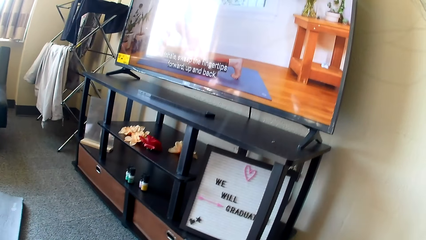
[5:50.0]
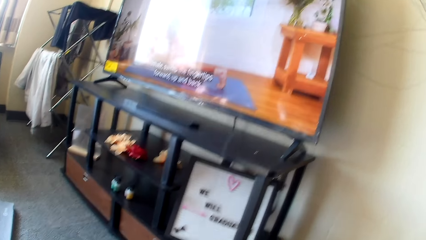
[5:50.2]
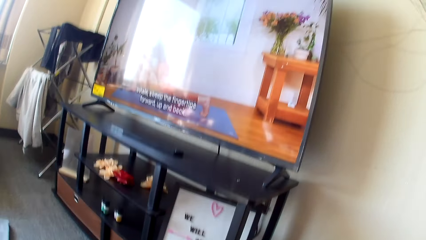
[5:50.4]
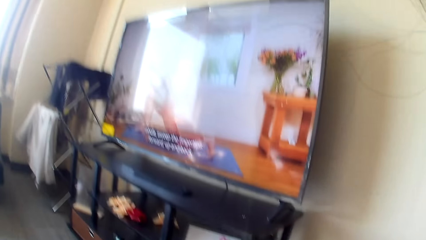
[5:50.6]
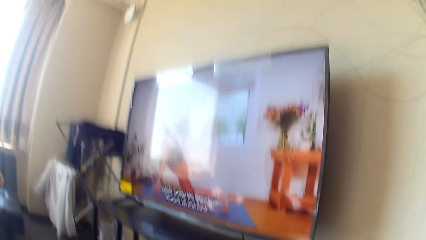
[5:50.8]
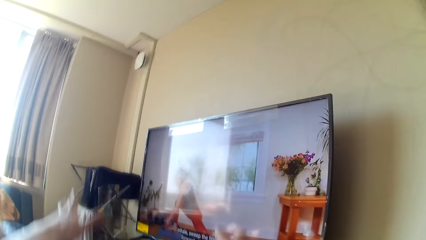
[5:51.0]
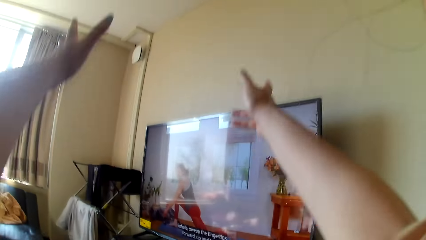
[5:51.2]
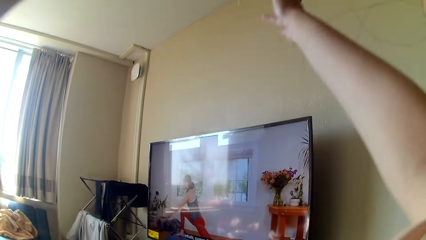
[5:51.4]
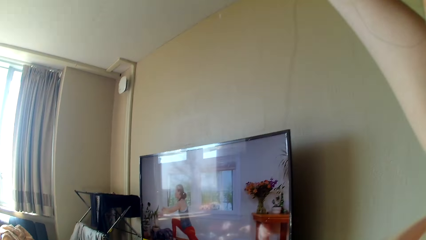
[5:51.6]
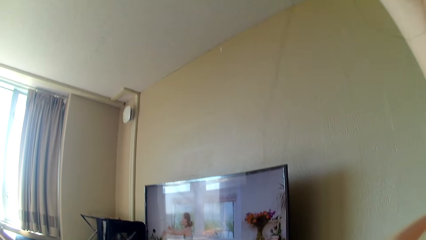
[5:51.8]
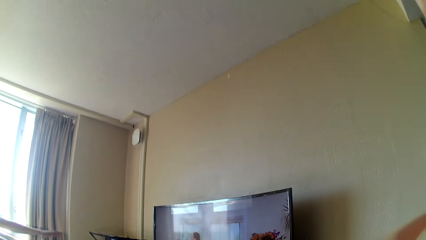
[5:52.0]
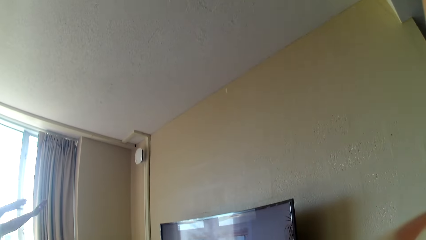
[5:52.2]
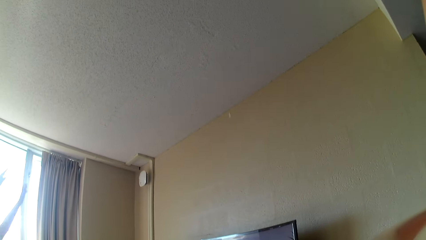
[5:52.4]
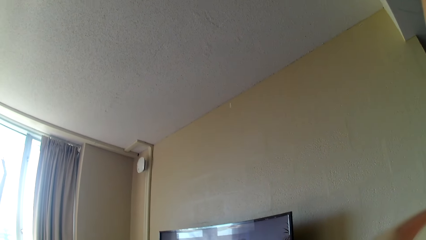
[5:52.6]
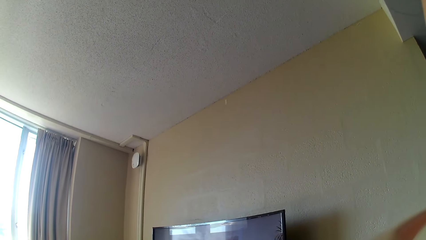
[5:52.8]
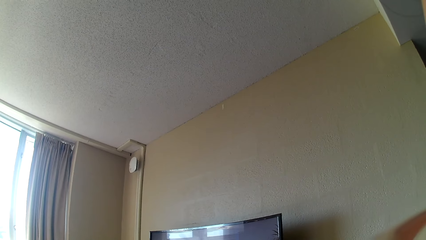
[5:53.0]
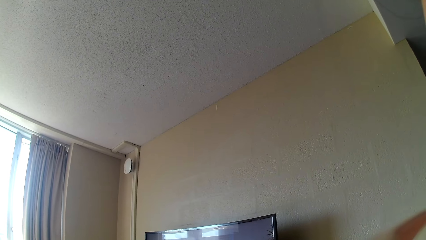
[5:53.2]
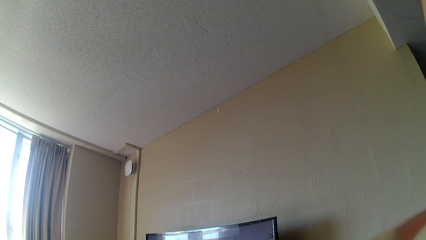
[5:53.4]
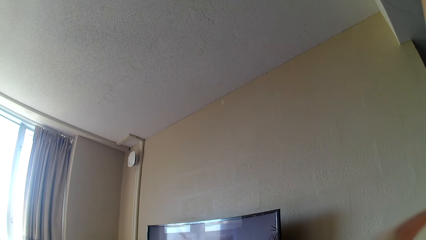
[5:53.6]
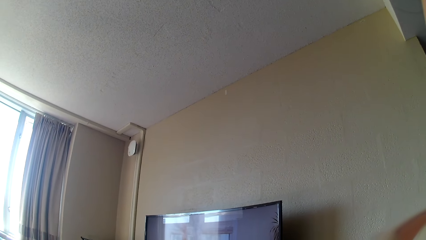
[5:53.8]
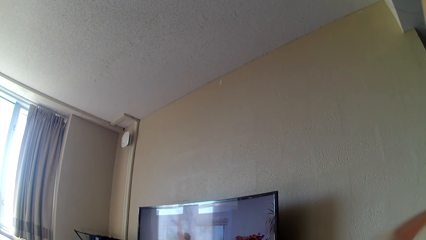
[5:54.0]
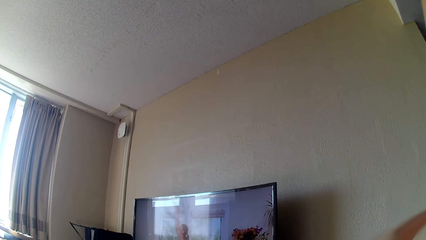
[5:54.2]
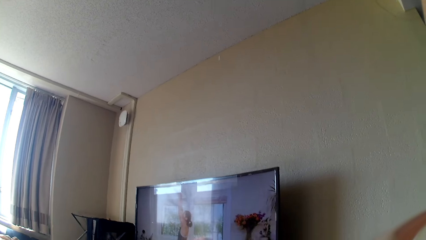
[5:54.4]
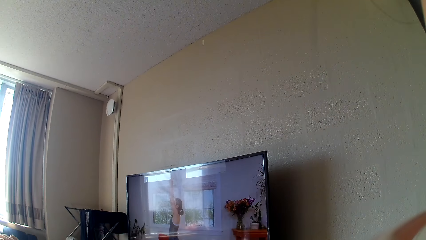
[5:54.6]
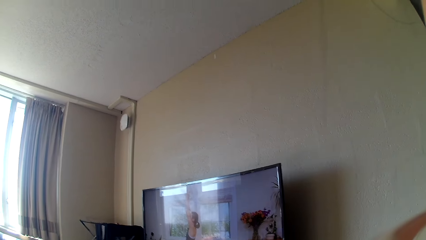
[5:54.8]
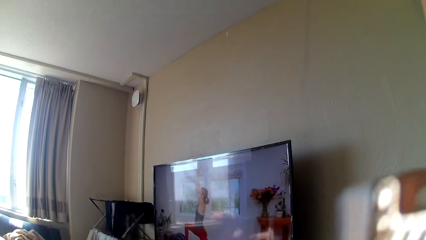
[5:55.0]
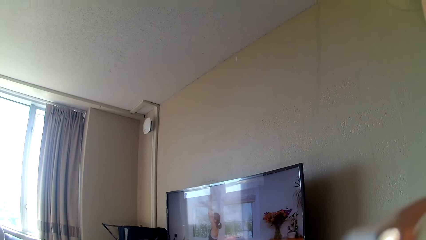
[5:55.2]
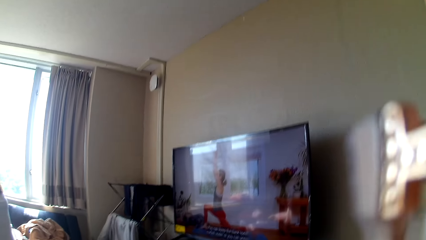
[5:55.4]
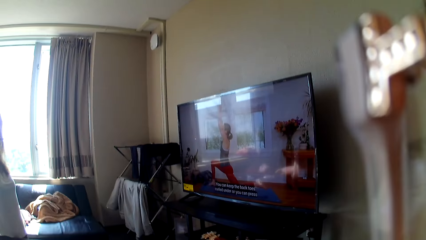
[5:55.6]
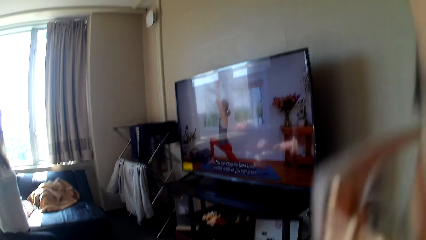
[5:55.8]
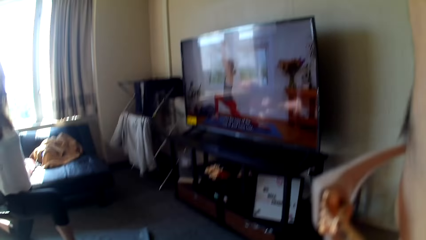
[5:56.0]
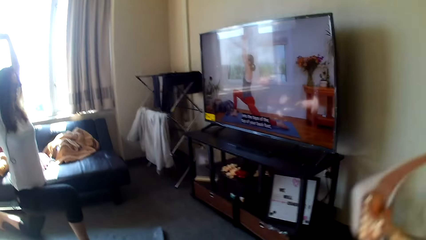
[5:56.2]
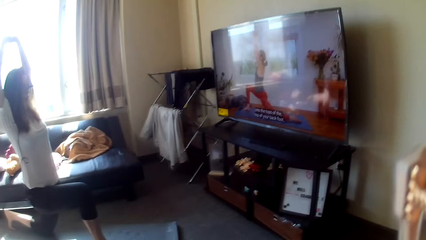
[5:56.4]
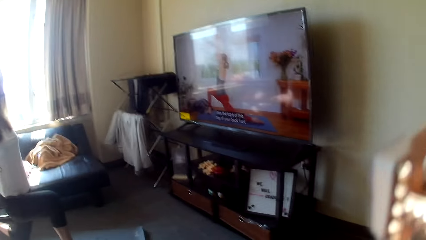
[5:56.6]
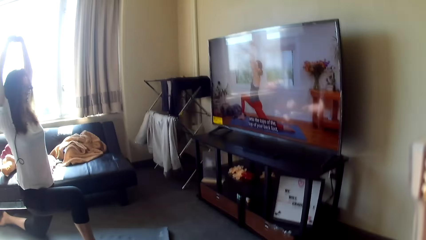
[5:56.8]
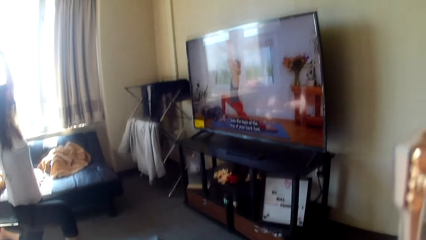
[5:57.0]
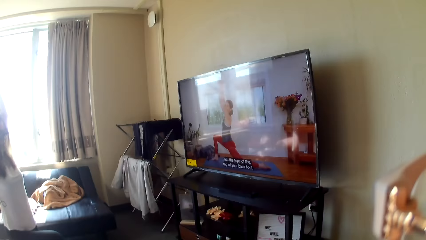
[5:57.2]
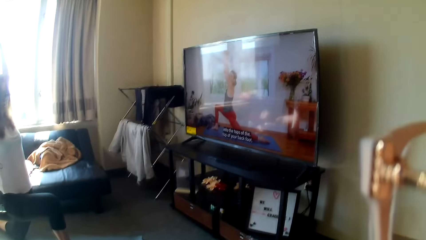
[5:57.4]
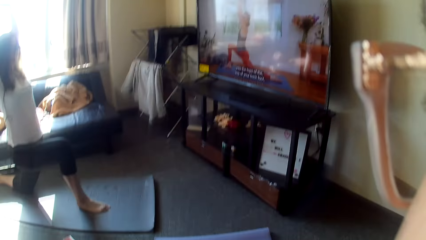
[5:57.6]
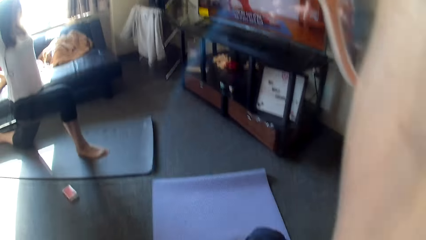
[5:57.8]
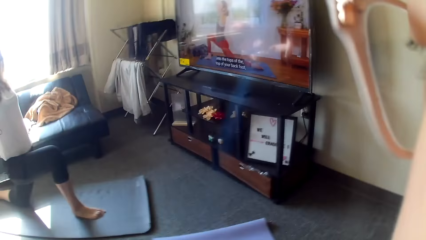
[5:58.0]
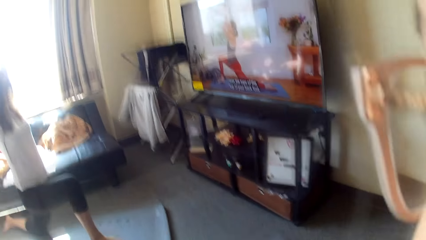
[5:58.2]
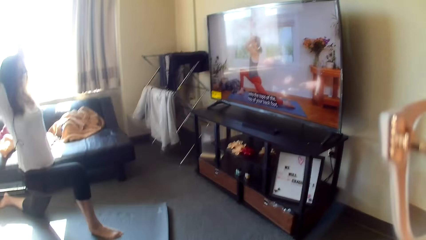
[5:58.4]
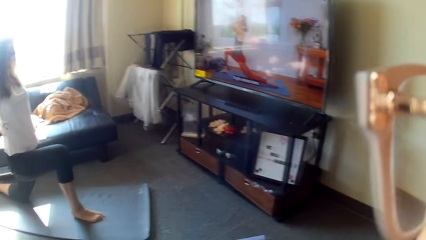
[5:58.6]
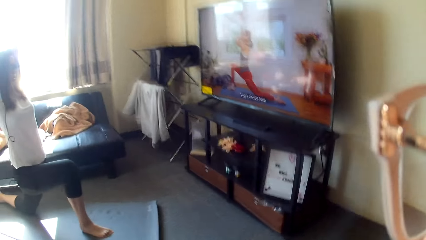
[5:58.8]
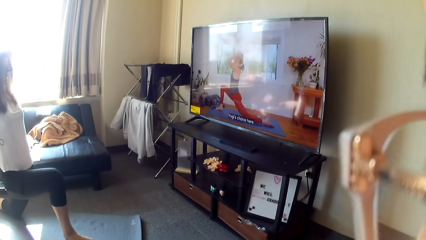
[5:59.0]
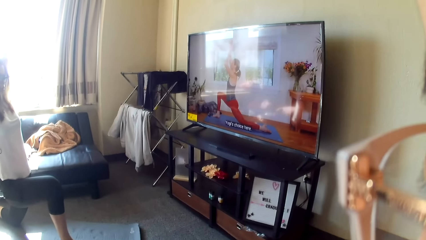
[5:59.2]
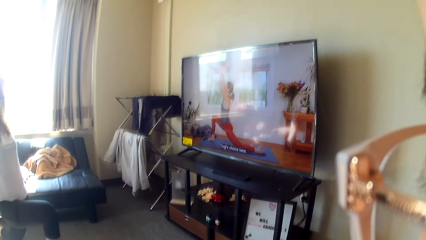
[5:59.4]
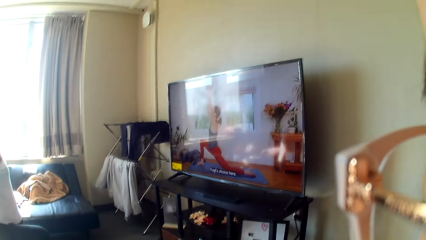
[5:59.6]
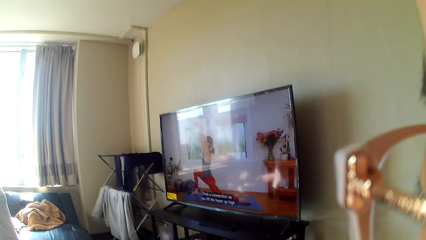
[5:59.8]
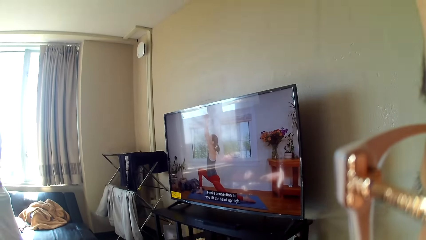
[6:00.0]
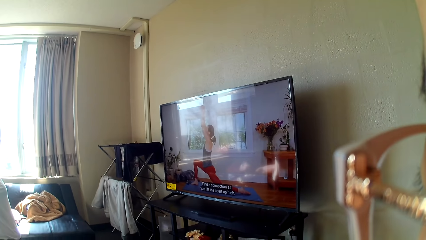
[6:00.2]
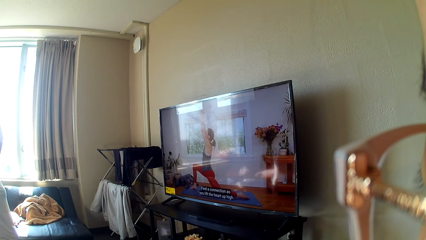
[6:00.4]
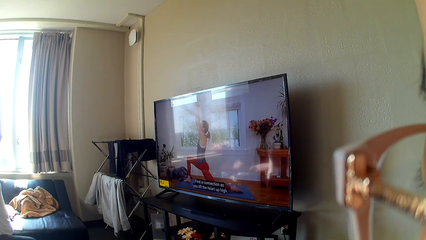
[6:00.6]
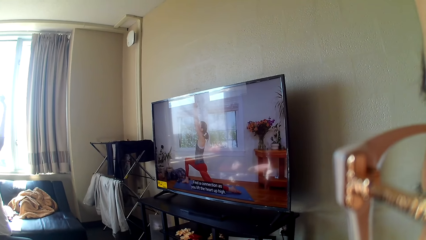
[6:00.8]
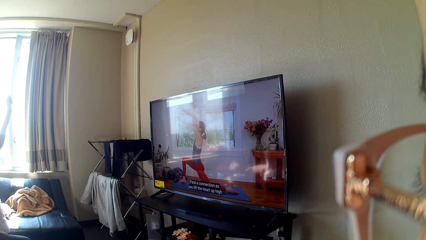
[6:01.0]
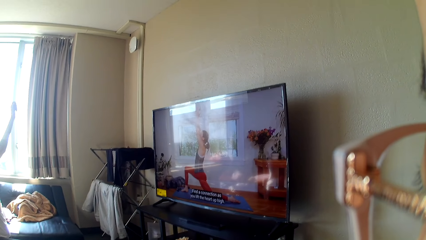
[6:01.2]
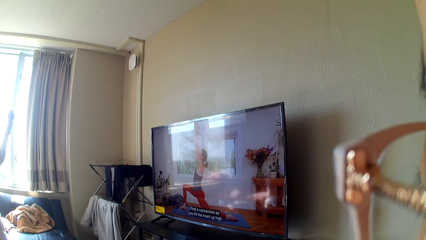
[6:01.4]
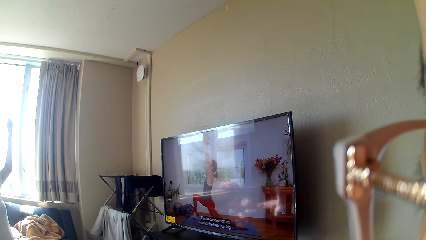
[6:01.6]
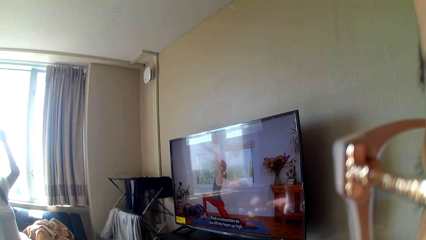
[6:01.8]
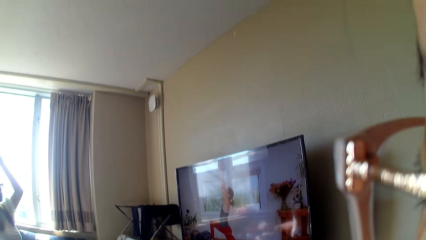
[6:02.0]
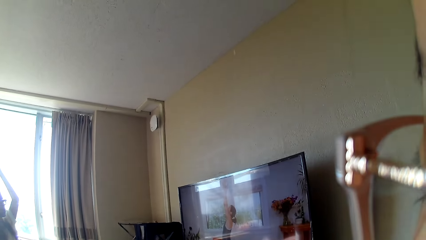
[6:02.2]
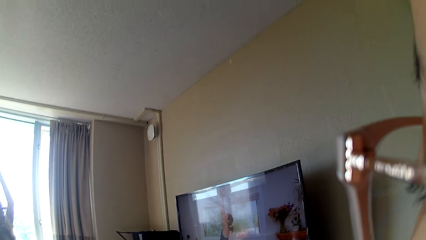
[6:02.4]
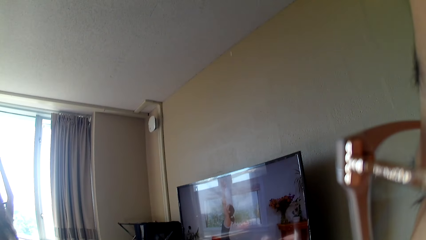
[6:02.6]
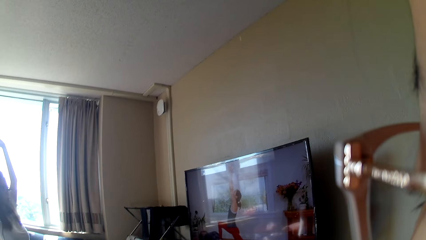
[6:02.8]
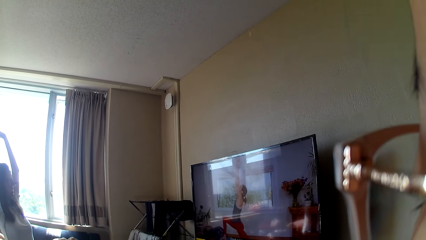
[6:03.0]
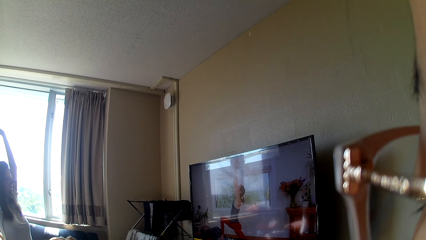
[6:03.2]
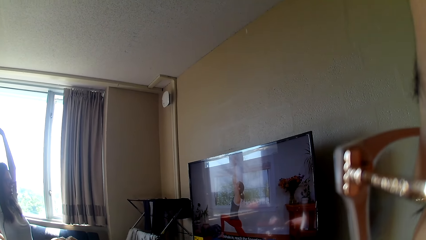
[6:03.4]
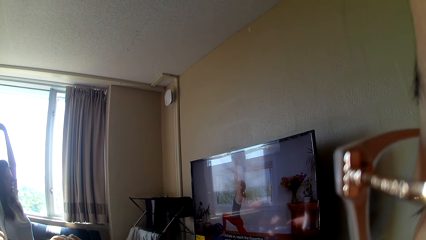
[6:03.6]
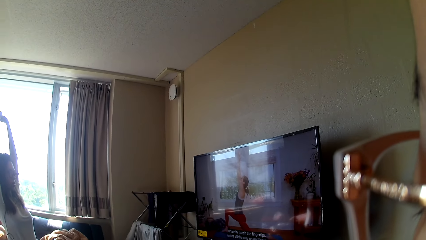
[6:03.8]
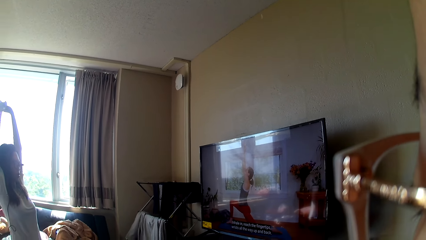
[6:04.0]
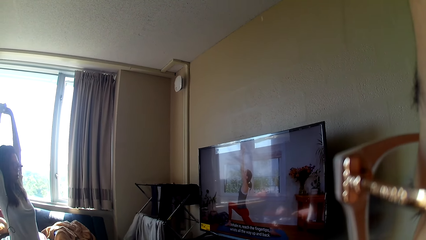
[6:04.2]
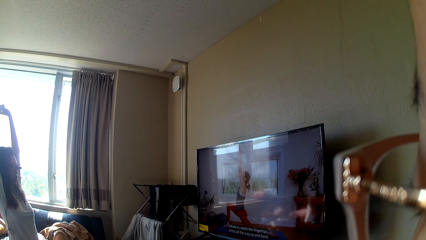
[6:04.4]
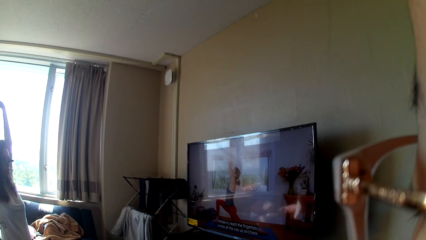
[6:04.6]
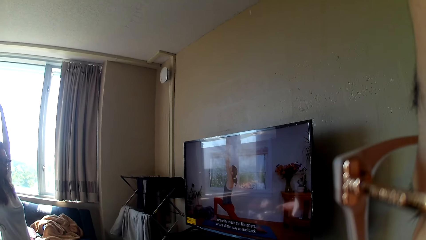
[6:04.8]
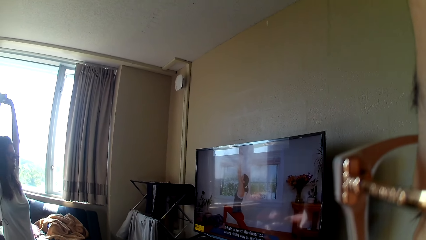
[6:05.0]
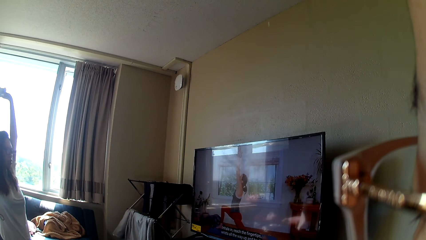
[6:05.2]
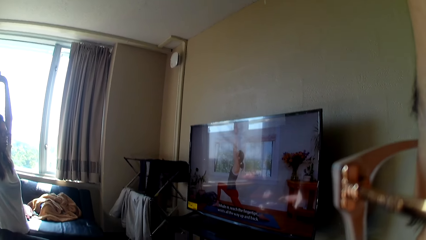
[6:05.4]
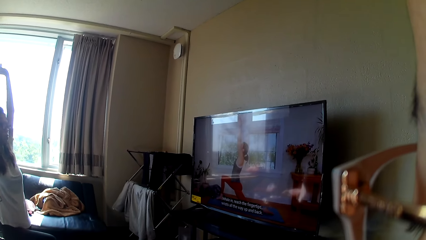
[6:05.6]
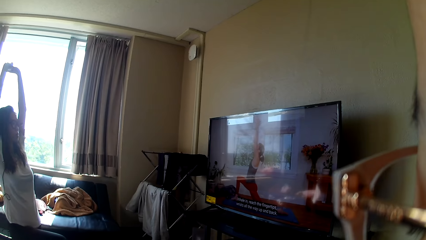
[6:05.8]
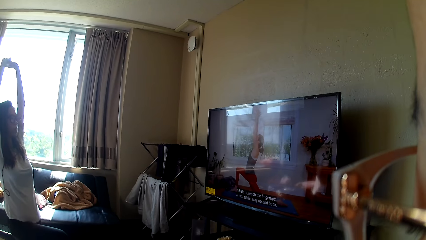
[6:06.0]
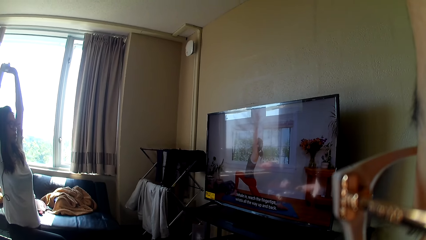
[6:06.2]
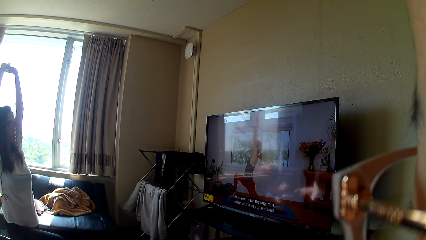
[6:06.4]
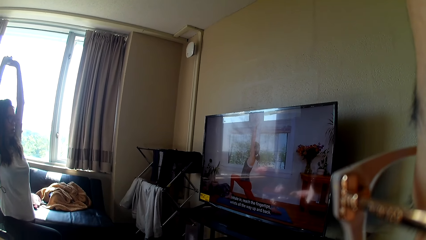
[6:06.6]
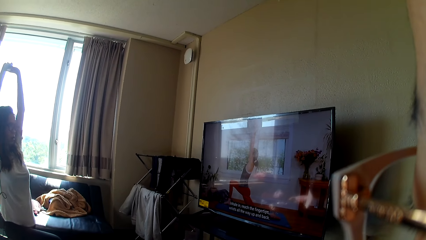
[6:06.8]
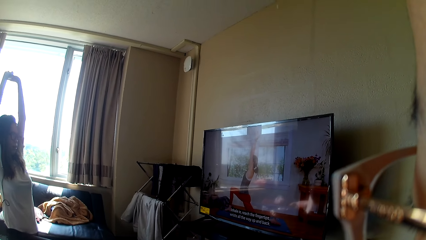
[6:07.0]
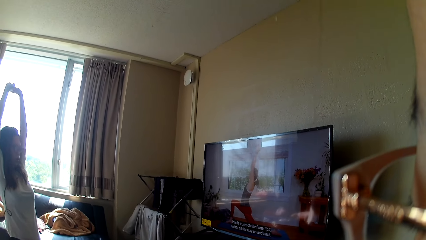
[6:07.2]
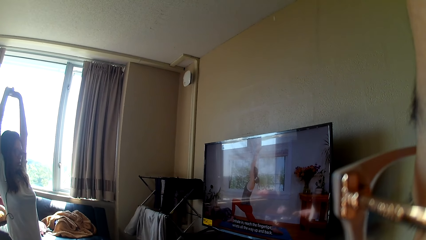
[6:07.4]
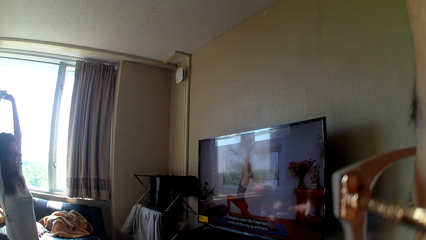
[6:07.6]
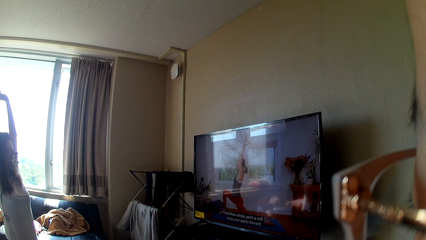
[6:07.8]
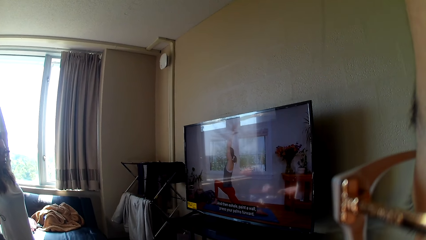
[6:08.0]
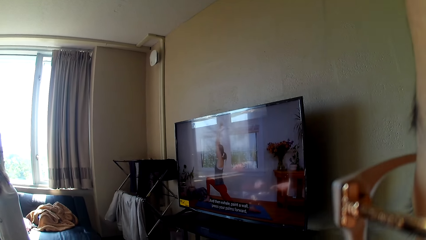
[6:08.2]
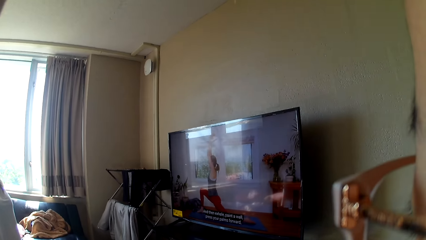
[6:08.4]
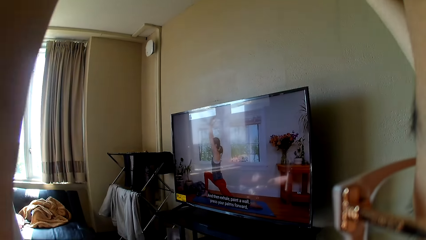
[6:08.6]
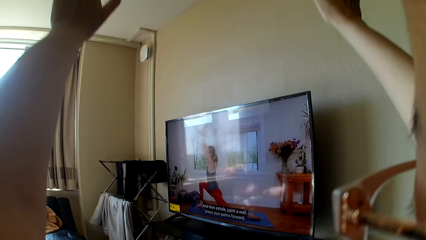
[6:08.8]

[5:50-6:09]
The camera wearer raises her hands. She adjusts the camera. A lady raises her hands. The camera wearer stands and raises her hands.
